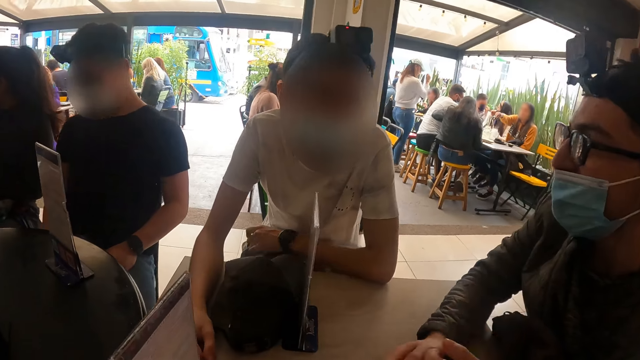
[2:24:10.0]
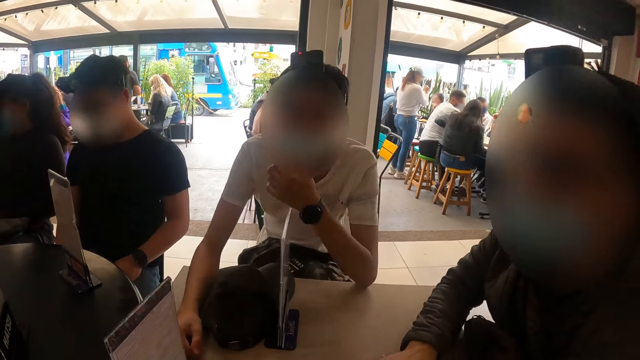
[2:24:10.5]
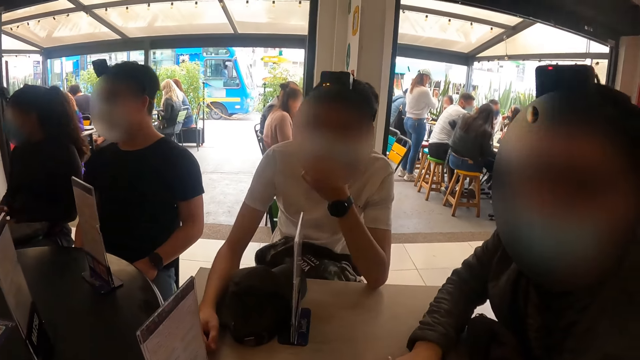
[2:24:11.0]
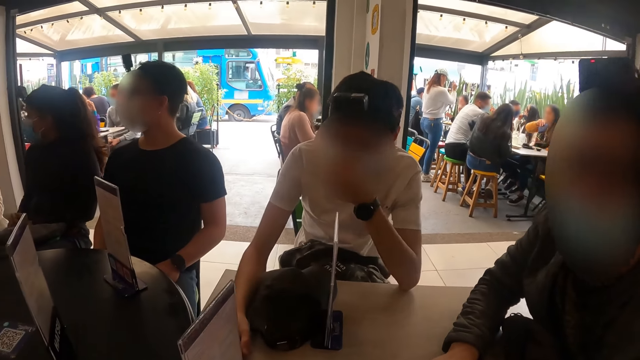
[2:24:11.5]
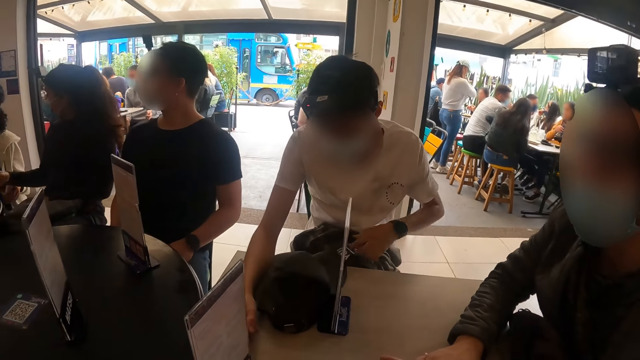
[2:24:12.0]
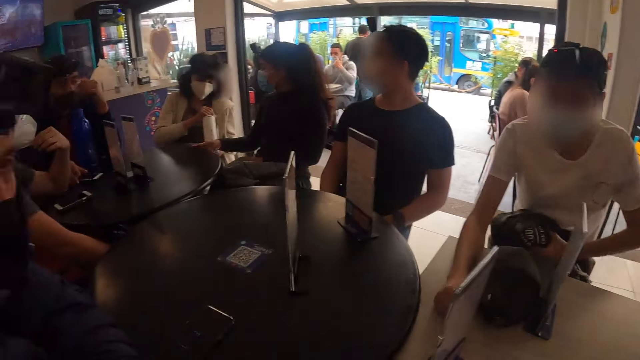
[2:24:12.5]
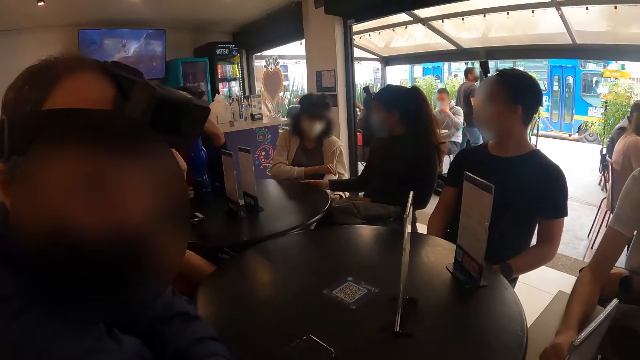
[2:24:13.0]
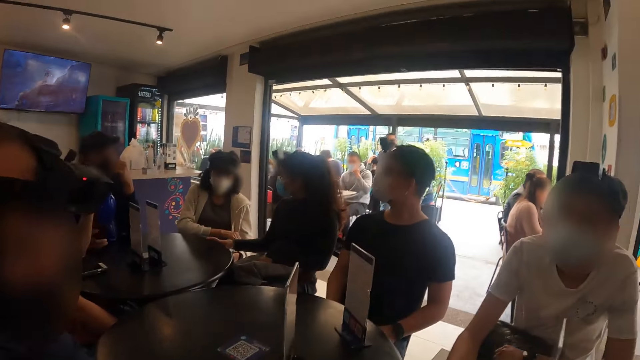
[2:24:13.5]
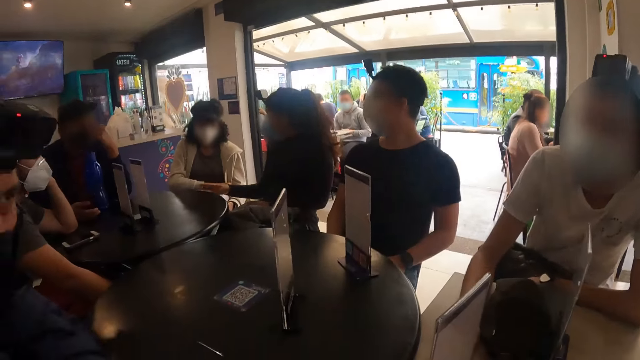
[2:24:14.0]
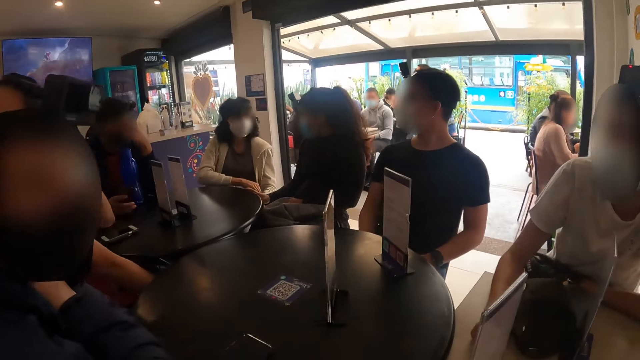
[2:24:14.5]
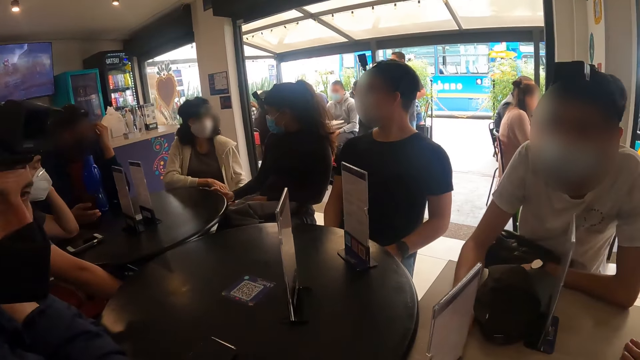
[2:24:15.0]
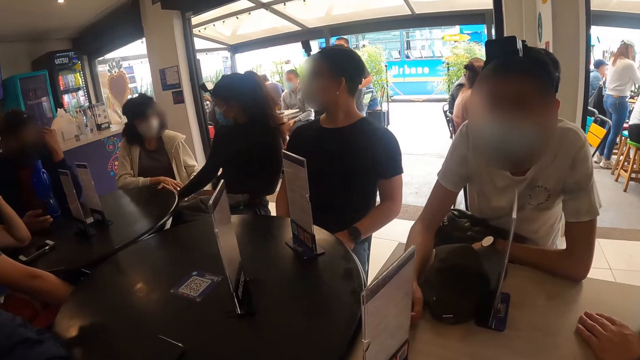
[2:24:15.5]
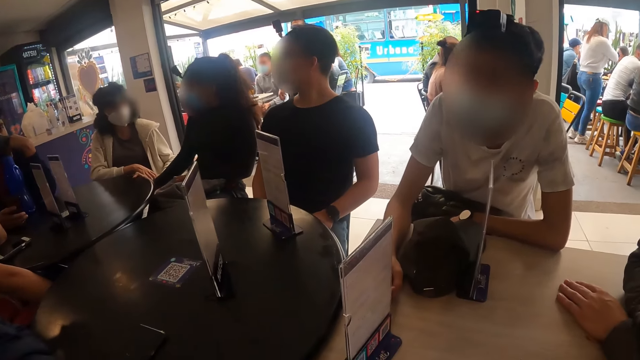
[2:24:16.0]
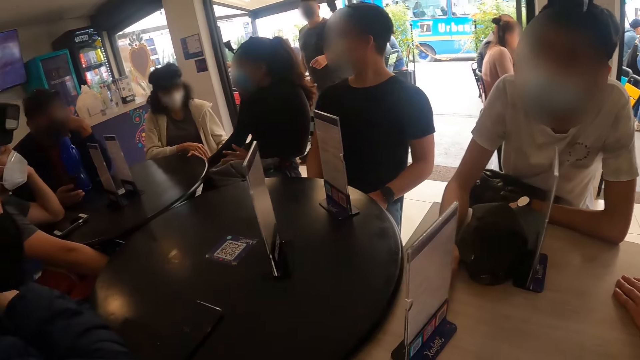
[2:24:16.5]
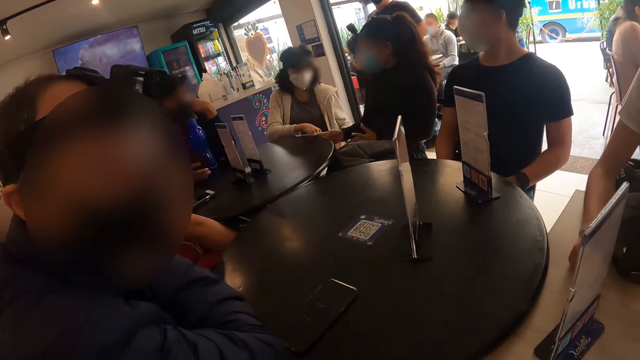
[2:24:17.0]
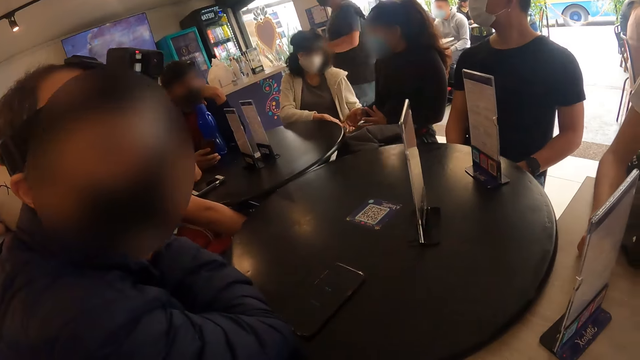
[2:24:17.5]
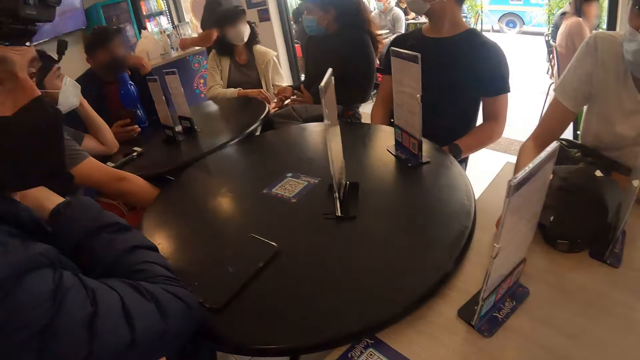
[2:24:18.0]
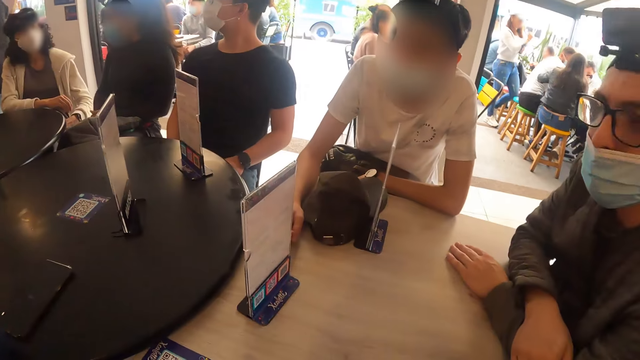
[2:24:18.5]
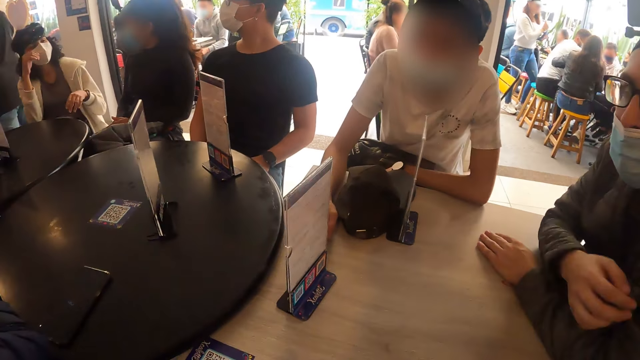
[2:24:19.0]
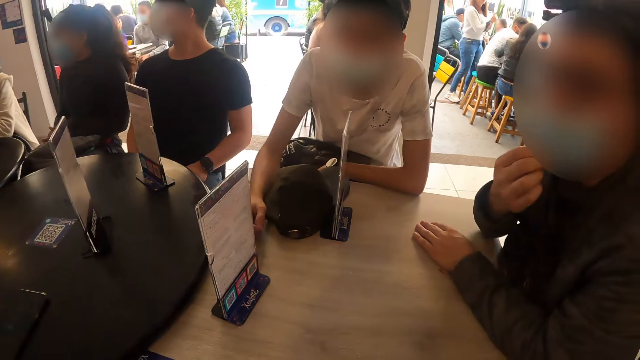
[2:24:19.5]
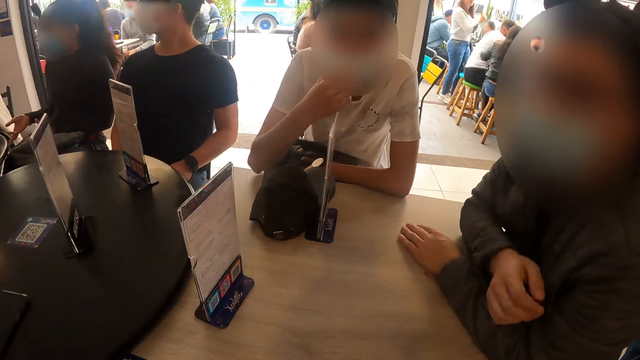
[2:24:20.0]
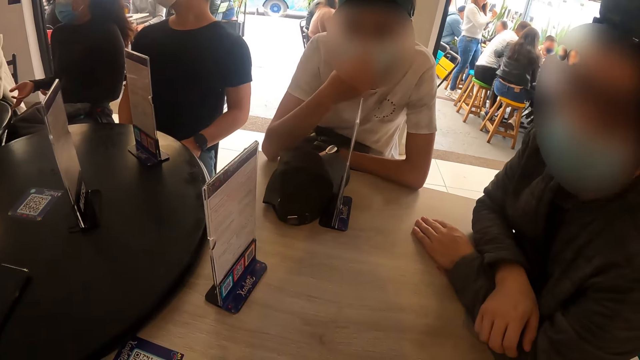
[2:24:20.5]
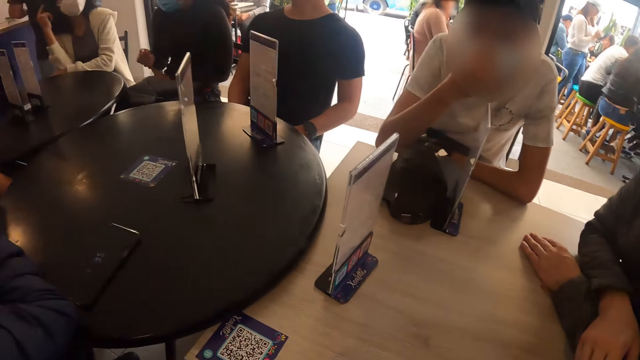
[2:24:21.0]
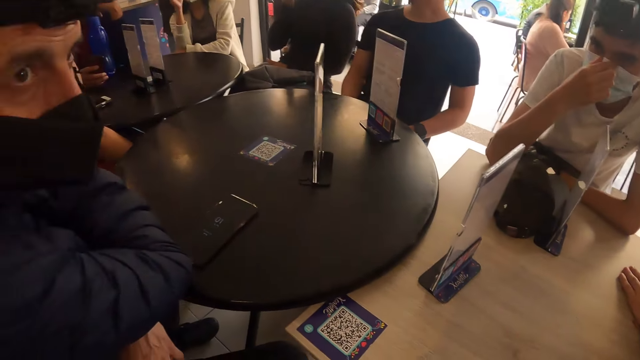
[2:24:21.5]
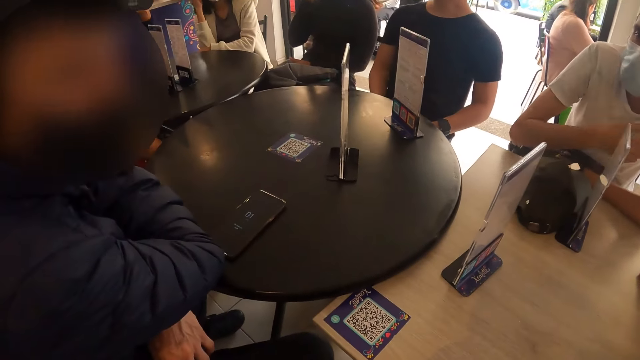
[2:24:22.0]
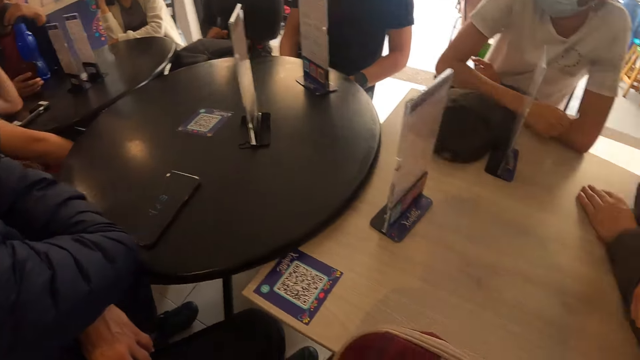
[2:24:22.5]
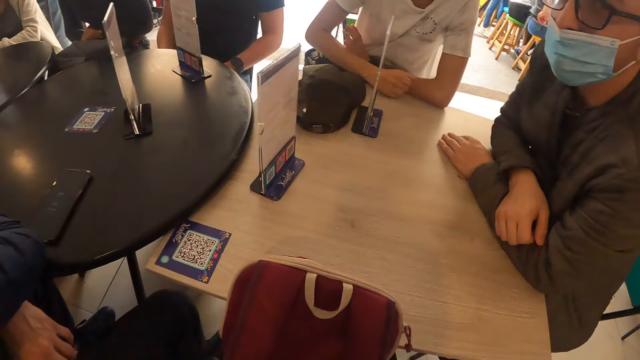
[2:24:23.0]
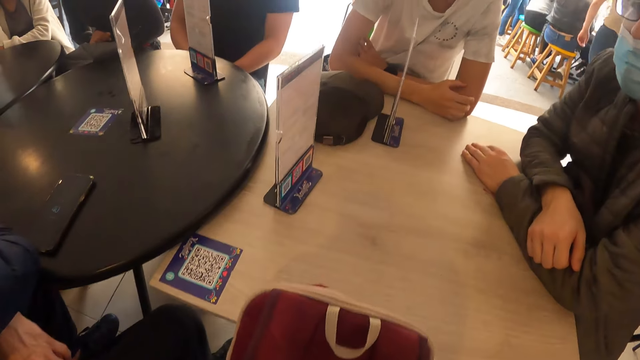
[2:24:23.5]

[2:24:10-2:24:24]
A man adjusts the facemask on his face with his left hand. He shifts the jacket on his lap with his left hand. Another man touches his facemask with his right hand. Another man touches his facemask with his right hand.

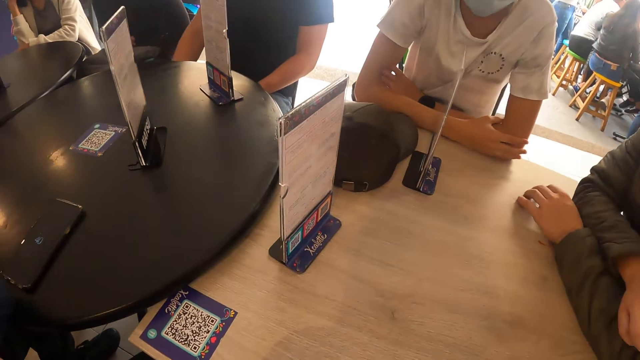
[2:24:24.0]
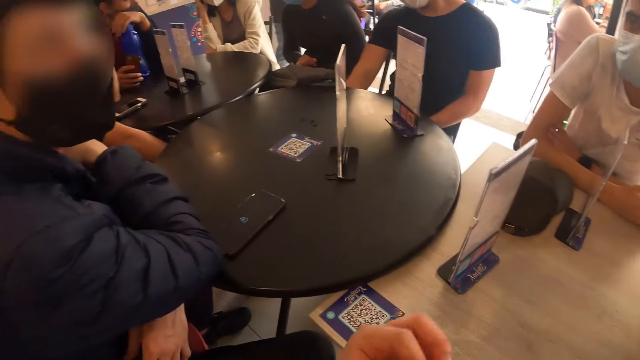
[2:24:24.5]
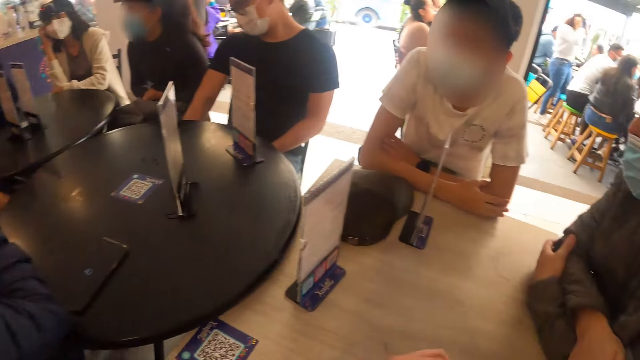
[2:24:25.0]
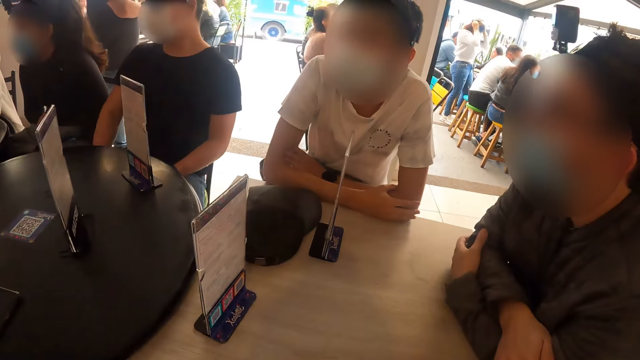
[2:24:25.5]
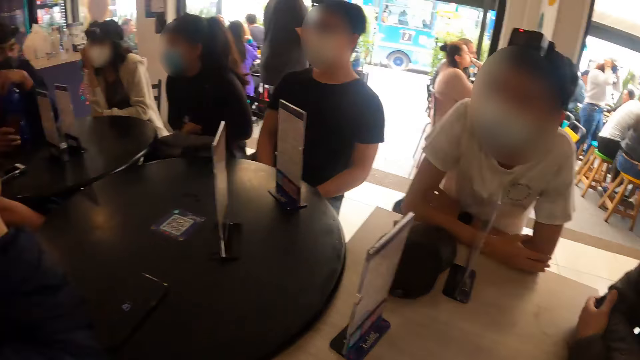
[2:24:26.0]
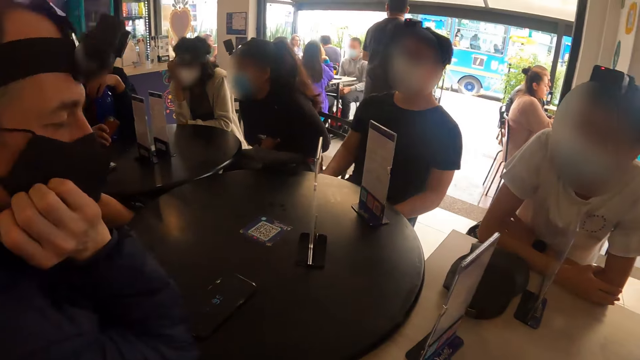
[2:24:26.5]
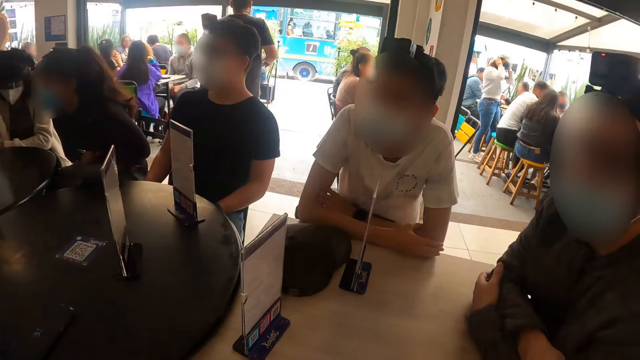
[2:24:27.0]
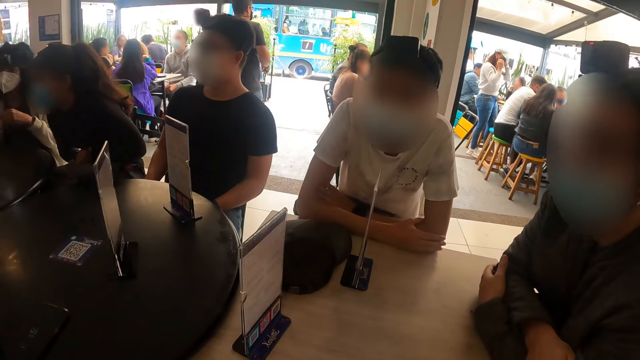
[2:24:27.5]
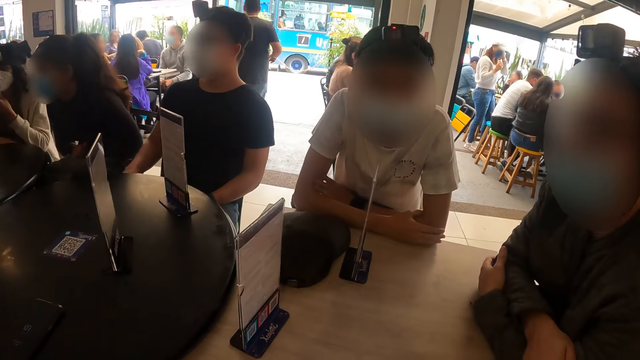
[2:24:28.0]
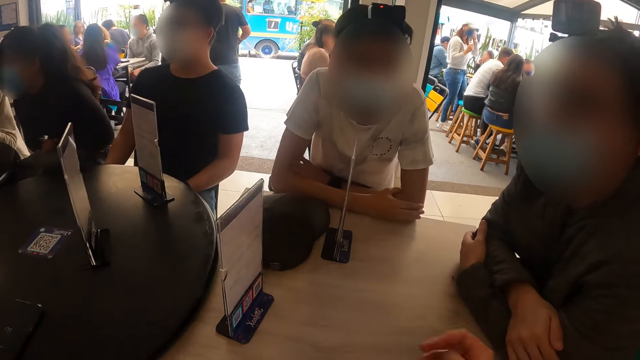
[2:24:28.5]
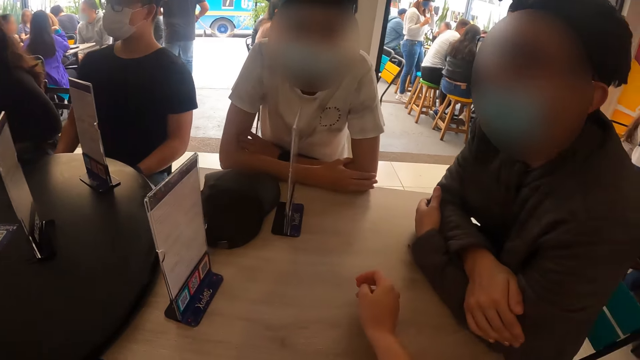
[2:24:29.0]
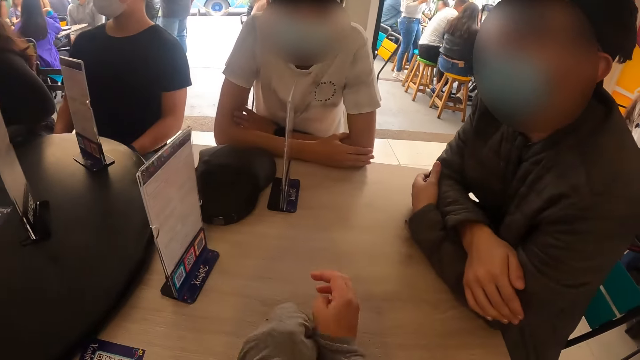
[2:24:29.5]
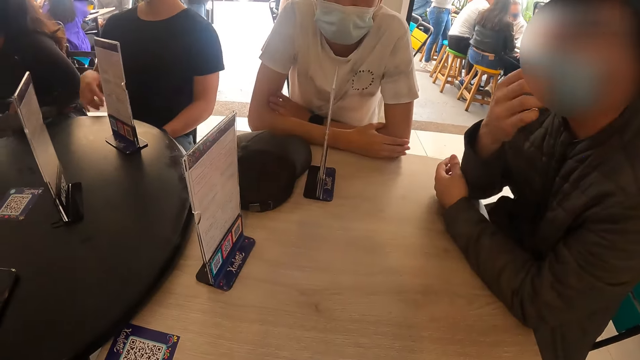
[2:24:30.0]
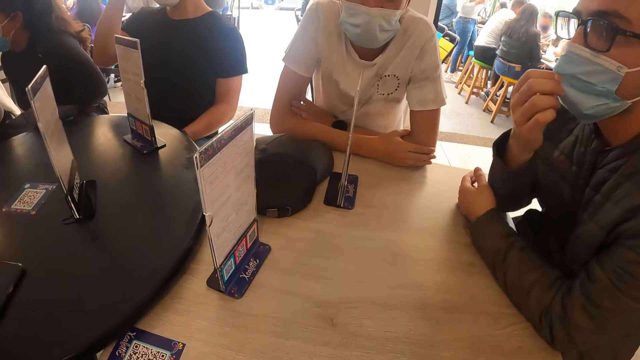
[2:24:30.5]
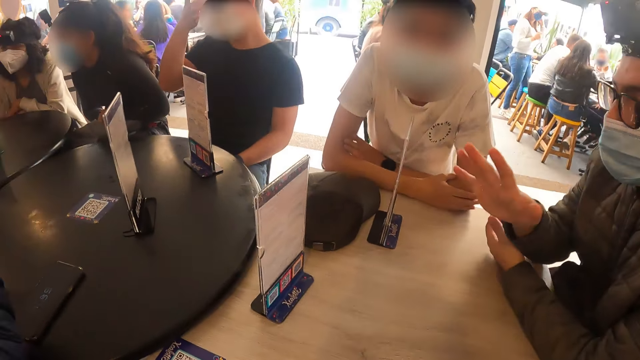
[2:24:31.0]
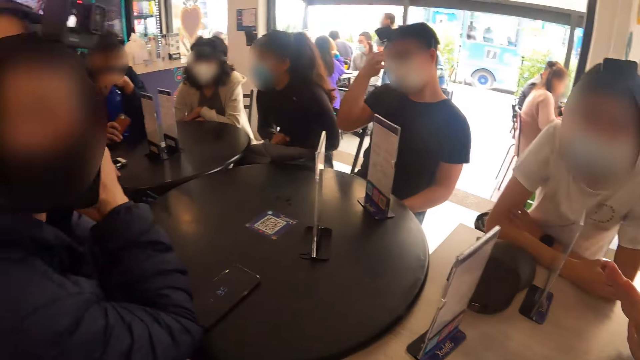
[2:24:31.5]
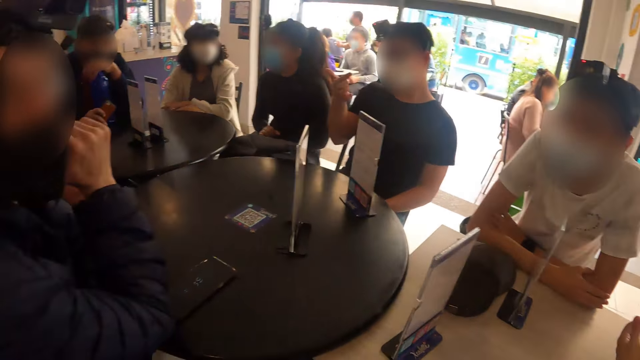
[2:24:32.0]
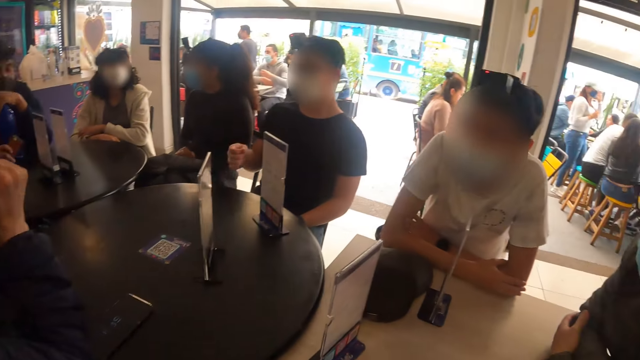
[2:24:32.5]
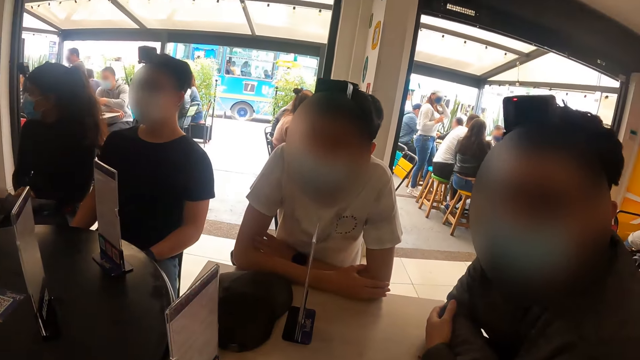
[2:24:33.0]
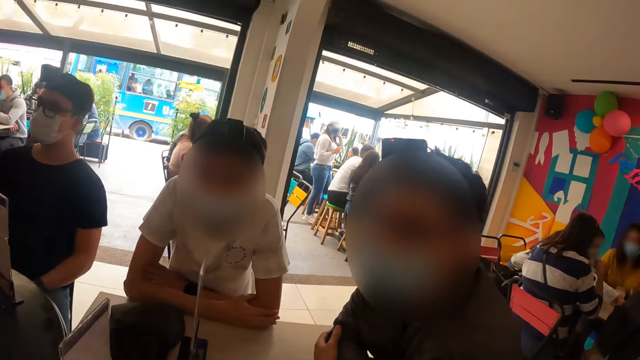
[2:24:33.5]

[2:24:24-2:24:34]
The camera wearer looks around. A man adjusts his facemask with his right hand. The man moves his hand and stretches the hand.
